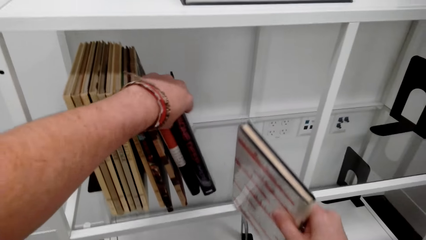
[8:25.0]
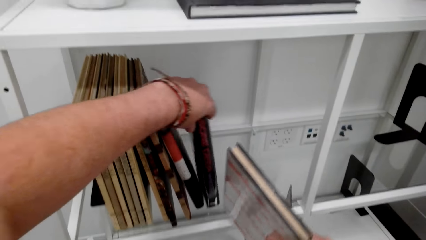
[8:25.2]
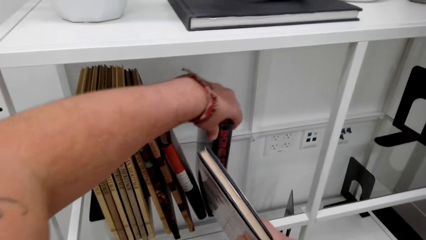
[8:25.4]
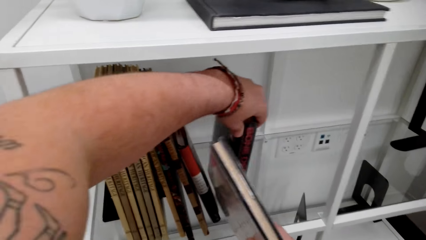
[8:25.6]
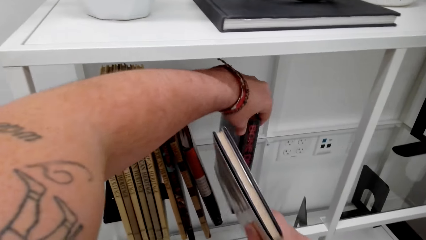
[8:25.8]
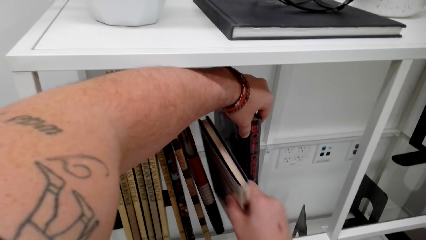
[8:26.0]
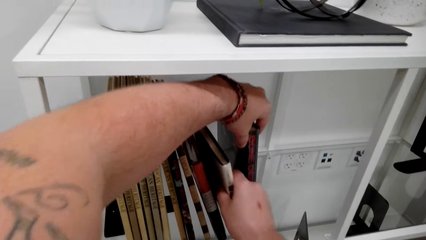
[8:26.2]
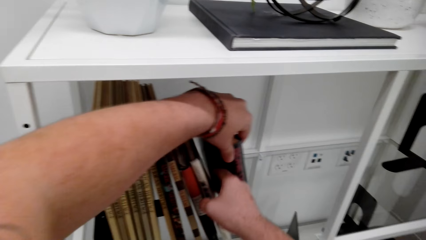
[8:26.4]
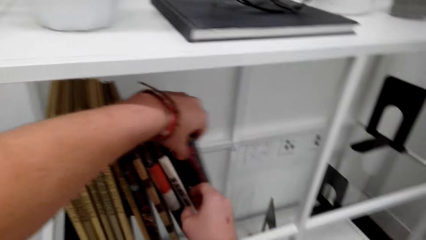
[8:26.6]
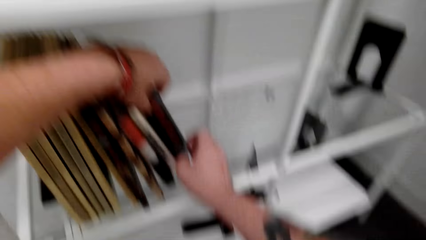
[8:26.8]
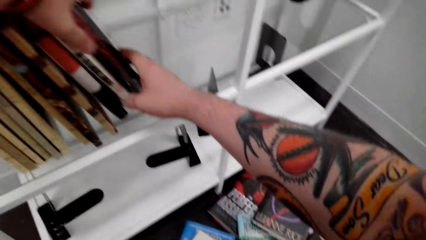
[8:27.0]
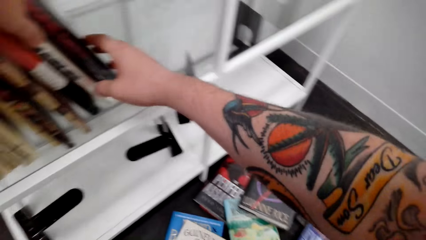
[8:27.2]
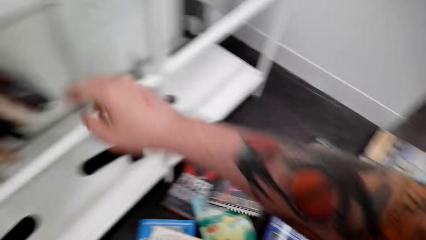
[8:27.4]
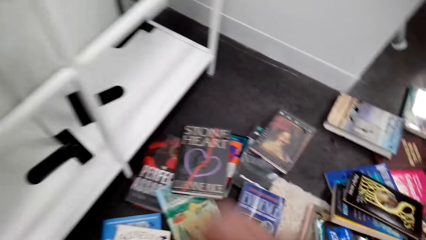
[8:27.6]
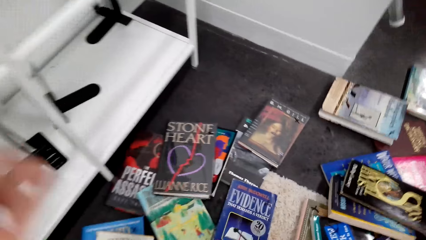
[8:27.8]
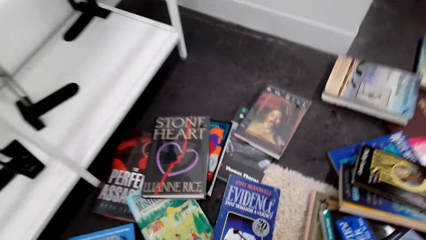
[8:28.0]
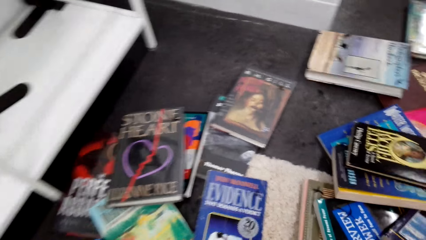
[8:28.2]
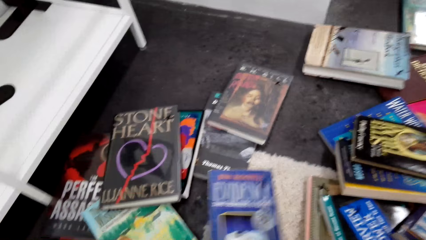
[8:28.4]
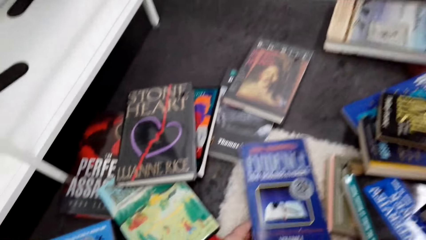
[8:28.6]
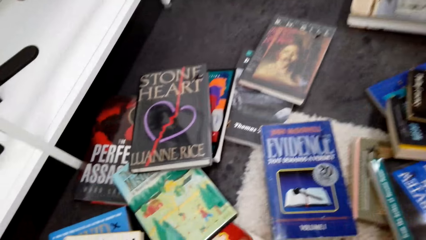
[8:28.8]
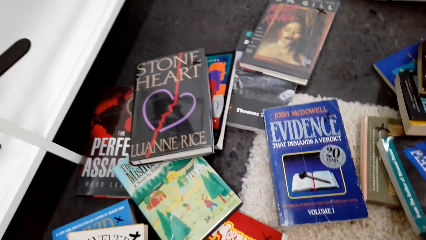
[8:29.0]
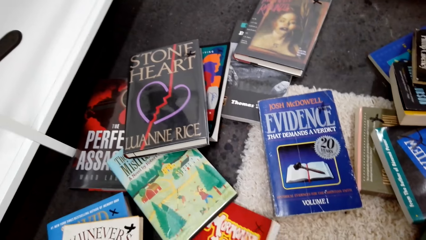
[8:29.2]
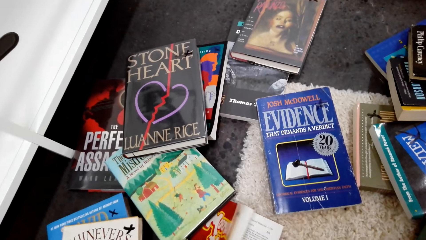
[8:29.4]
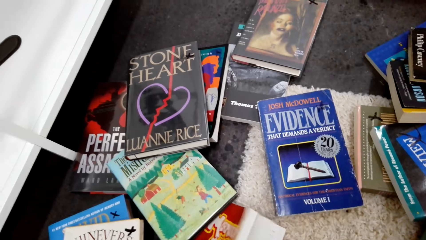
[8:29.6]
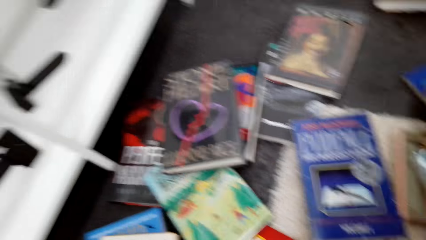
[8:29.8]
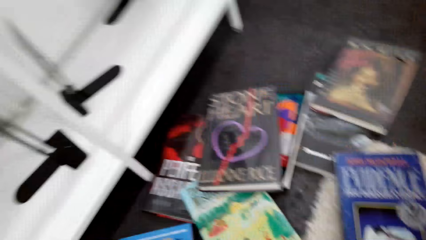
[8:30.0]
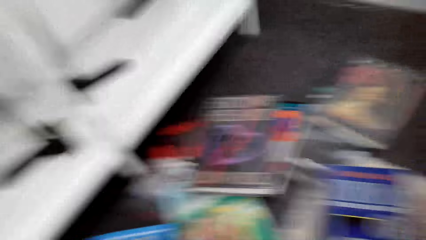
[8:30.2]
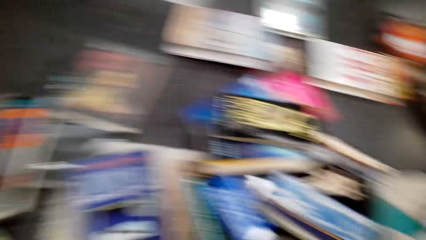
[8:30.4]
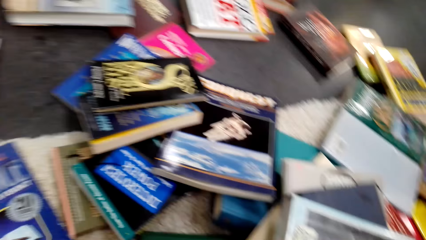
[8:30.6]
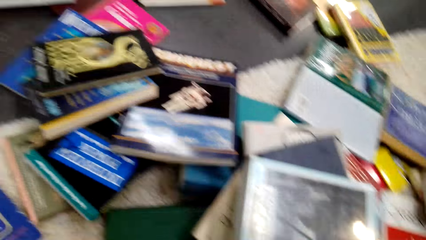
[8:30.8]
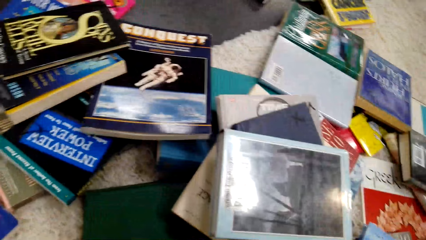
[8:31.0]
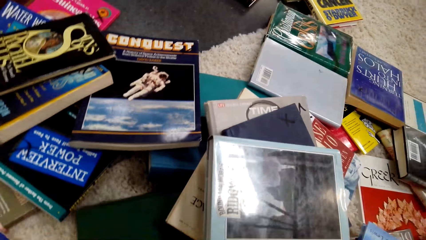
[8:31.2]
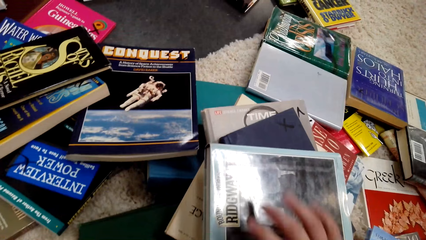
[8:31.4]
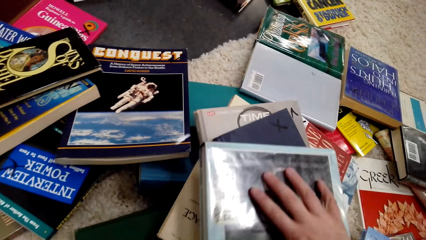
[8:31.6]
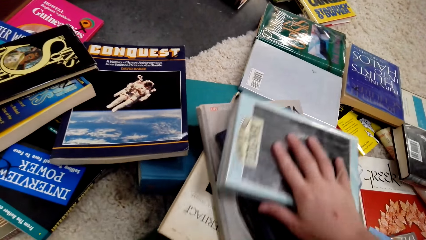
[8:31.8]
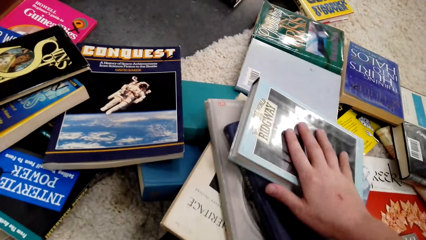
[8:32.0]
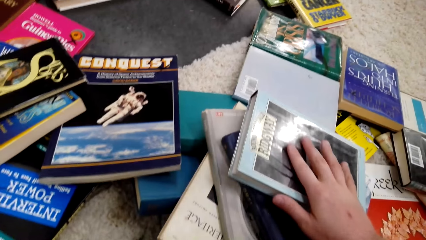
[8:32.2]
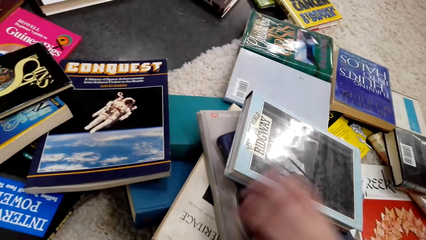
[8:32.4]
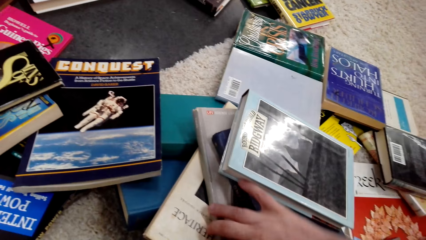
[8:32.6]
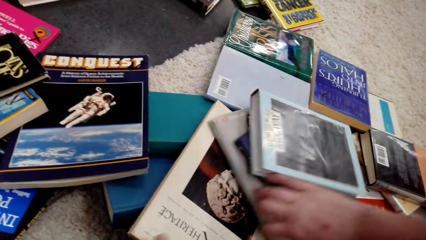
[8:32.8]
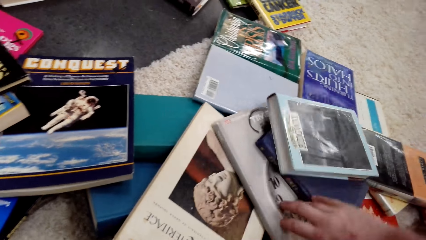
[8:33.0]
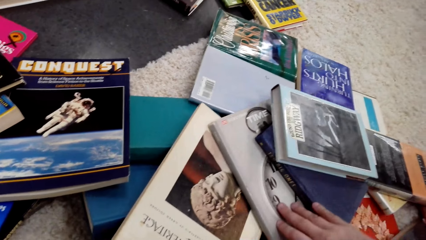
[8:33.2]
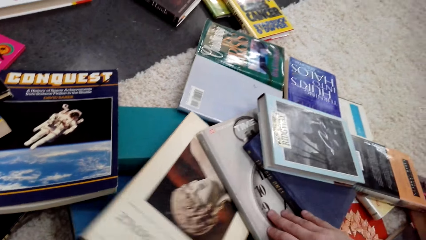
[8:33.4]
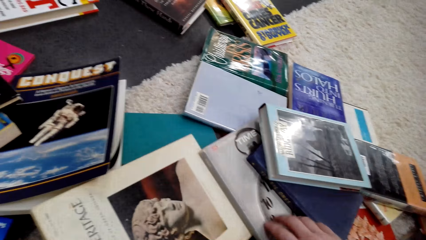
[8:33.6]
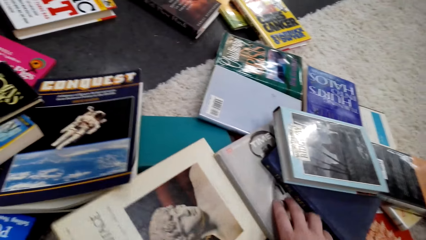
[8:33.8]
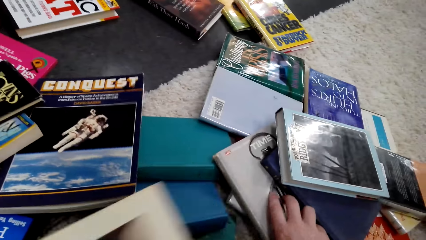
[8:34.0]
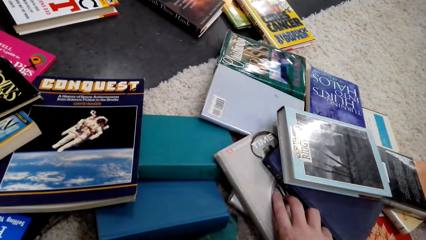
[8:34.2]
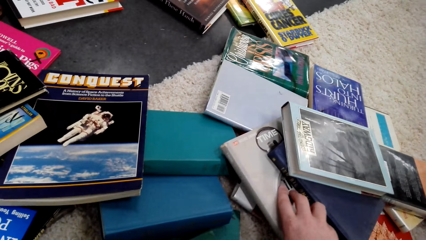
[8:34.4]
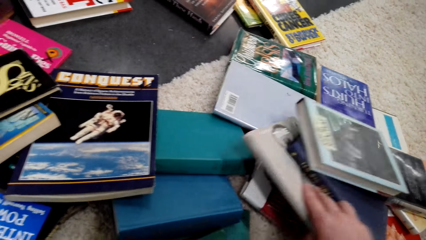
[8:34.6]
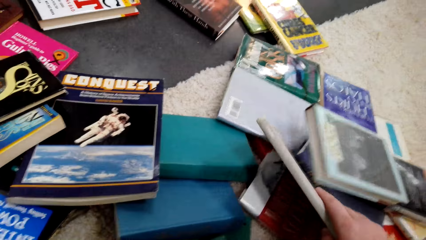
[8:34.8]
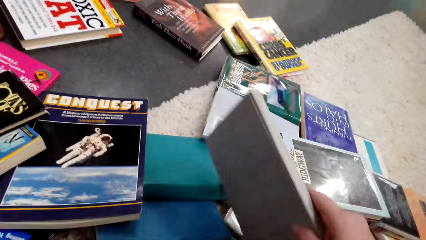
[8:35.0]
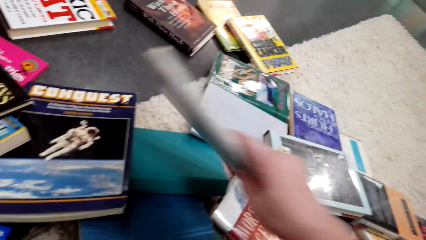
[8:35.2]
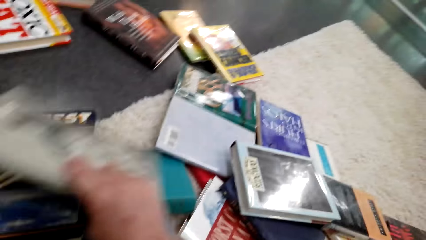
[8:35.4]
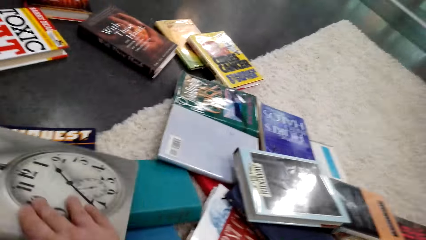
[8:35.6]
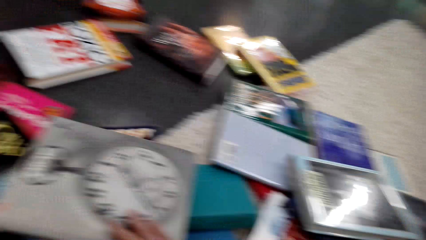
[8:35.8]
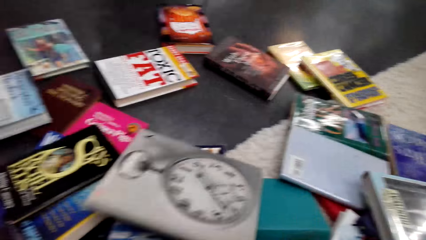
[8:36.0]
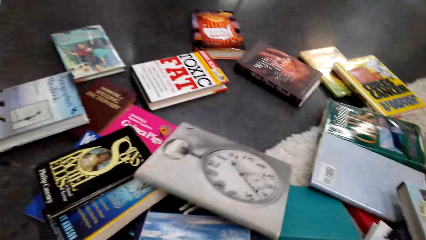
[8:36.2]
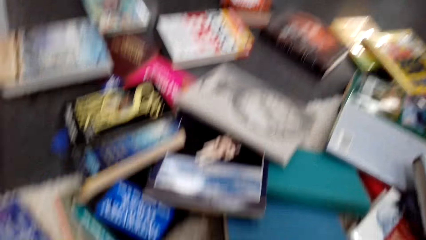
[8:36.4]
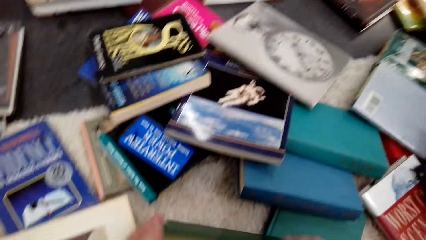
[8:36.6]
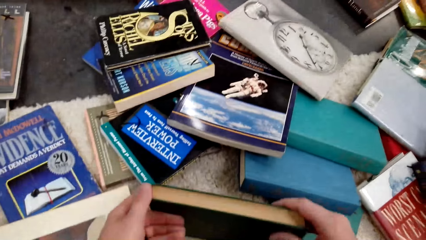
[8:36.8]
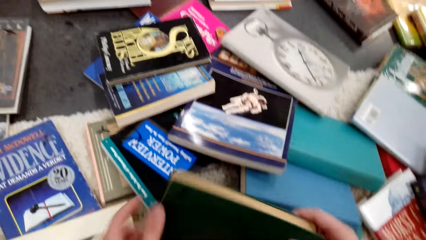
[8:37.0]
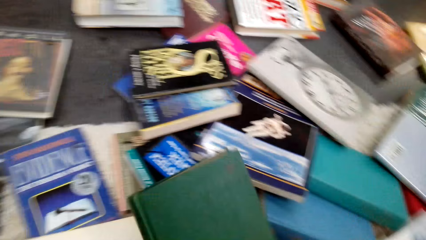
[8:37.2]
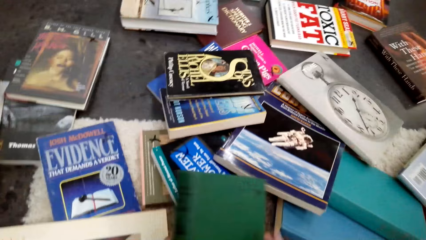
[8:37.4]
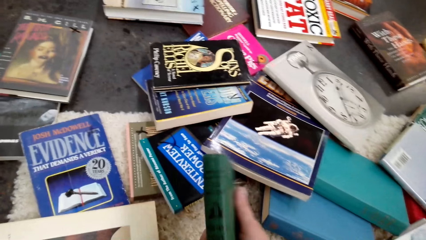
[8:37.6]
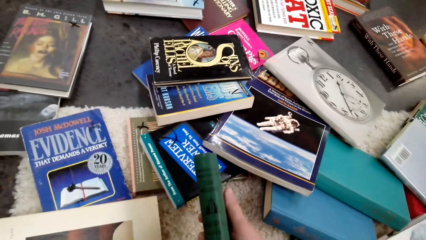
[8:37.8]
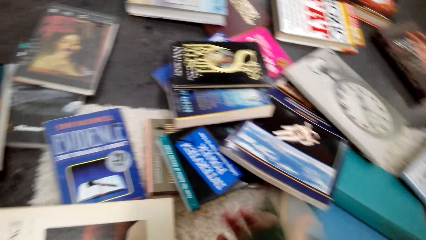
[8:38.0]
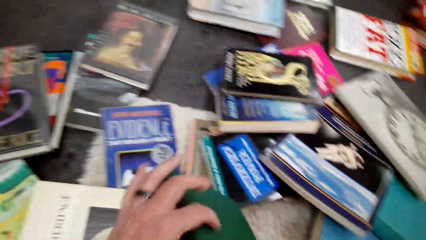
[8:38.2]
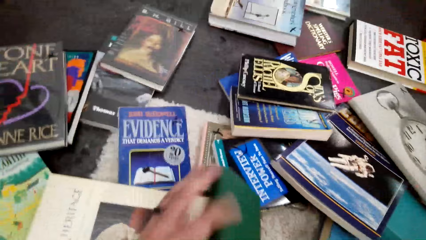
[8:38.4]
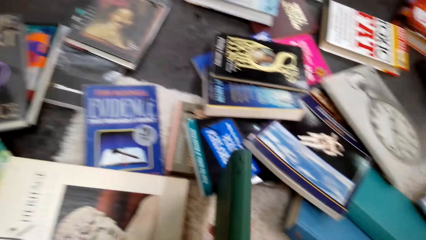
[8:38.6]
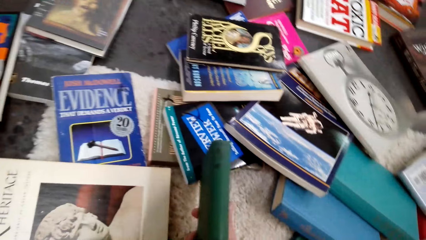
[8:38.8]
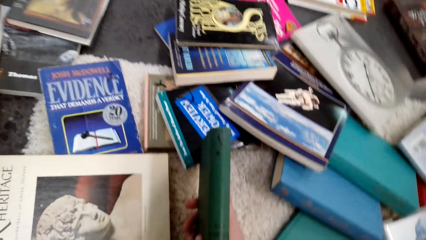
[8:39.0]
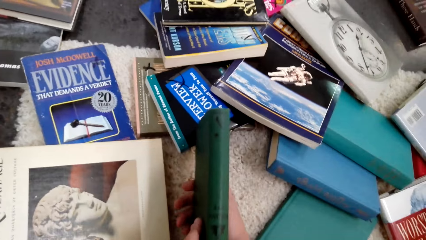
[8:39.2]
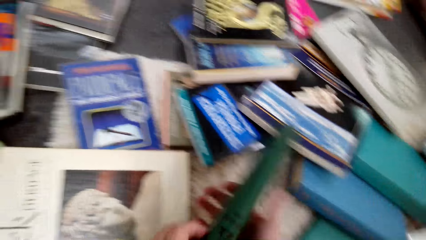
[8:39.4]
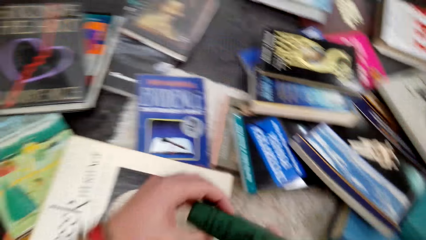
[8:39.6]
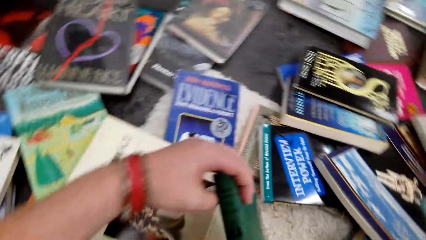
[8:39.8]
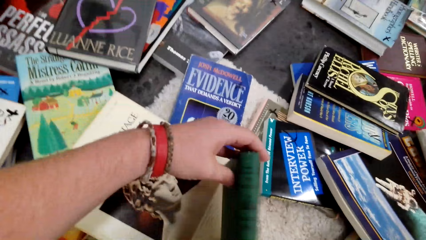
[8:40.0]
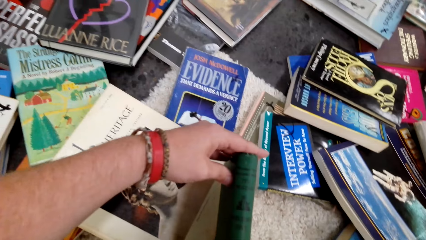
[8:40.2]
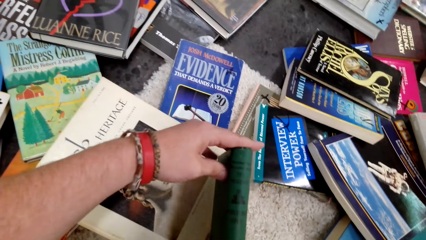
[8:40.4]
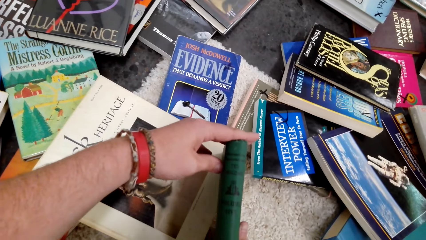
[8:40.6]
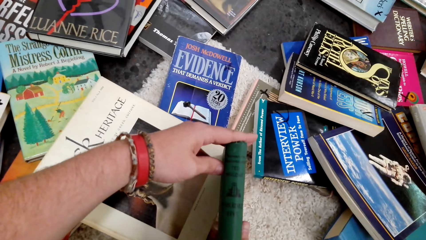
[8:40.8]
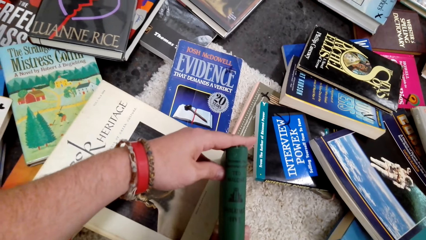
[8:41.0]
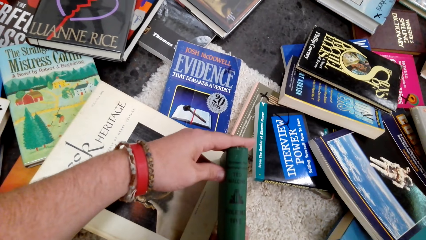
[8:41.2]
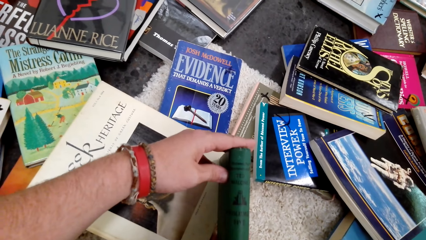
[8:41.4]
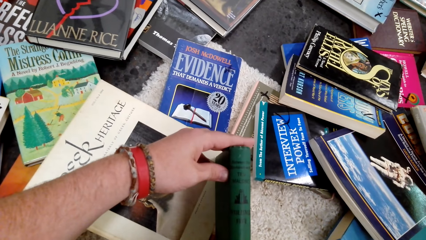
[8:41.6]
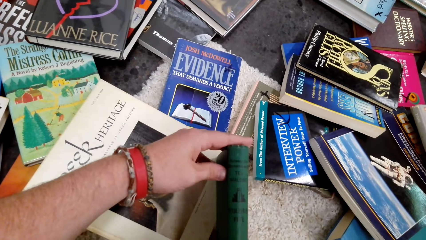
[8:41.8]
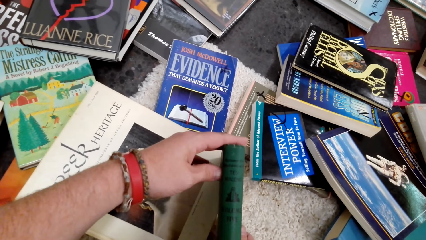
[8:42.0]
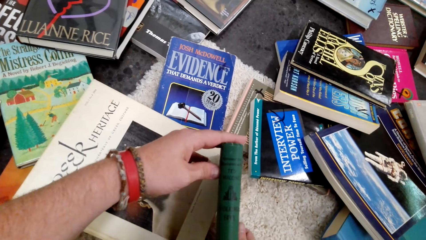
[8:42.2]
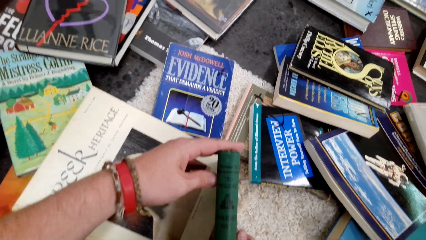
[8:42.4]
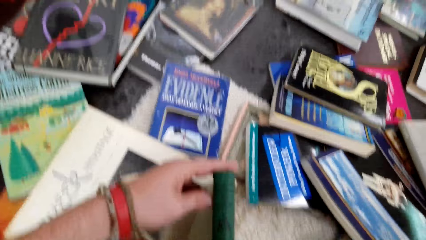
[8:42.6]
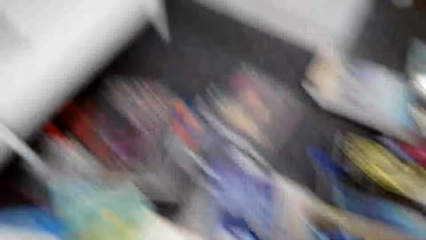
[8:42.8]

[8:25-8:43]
The camera wearer puts the book on the book shelf. They look around. They move the book. They search the books on the floor. They pick the book. They drop the book. They pick the book. They hold the books in the hand. They examine the book.
